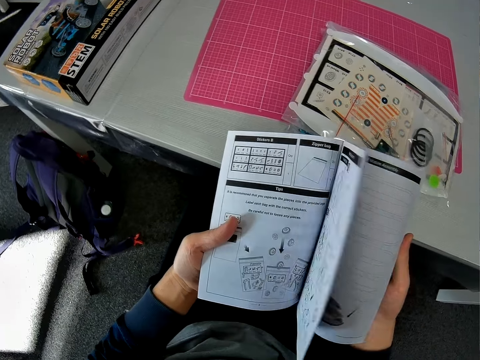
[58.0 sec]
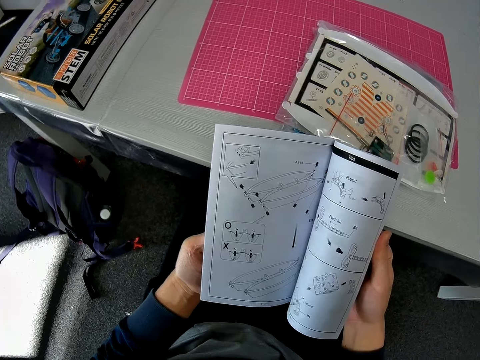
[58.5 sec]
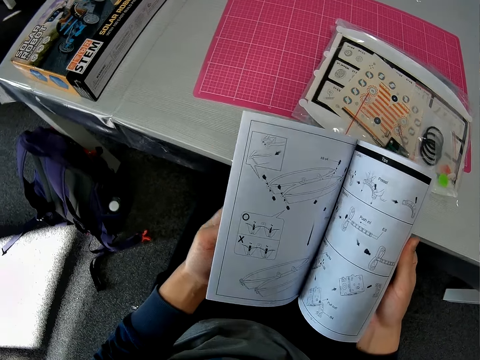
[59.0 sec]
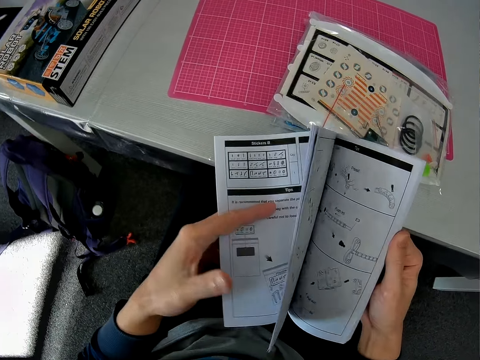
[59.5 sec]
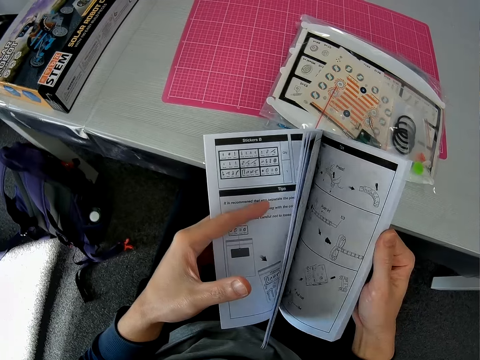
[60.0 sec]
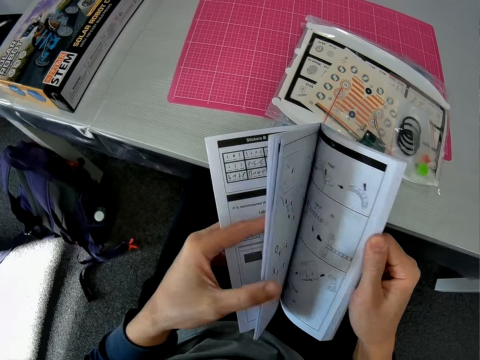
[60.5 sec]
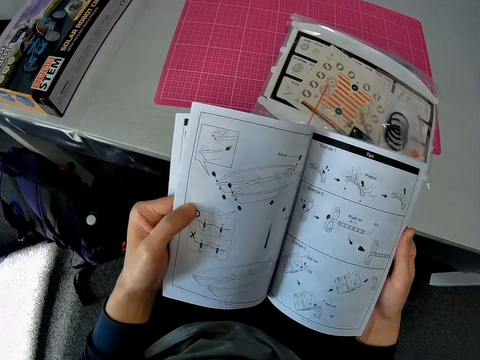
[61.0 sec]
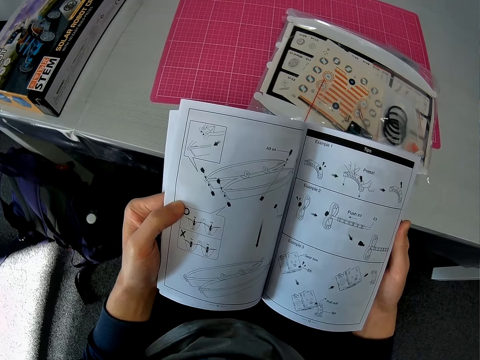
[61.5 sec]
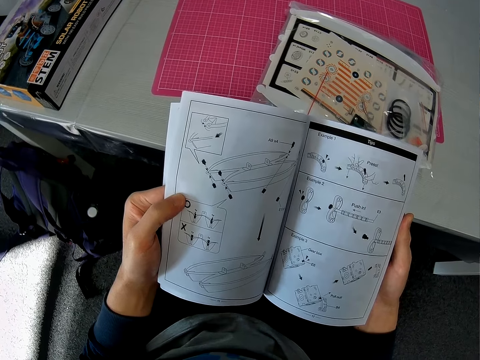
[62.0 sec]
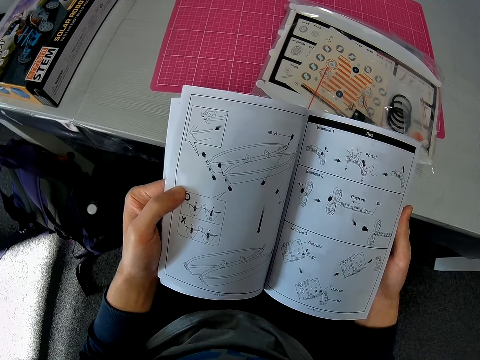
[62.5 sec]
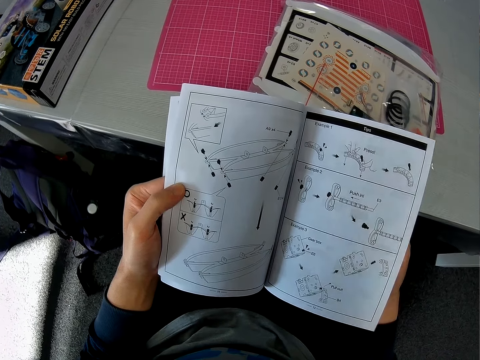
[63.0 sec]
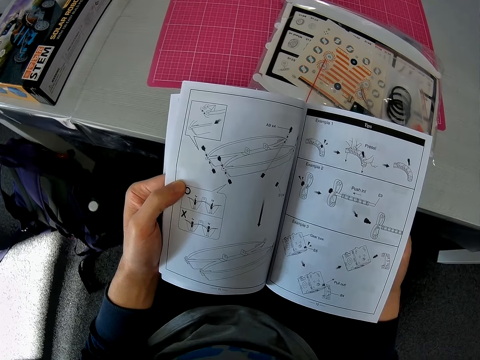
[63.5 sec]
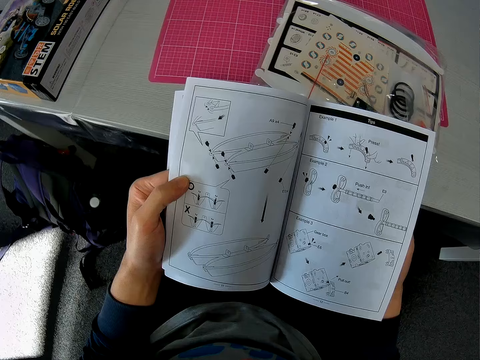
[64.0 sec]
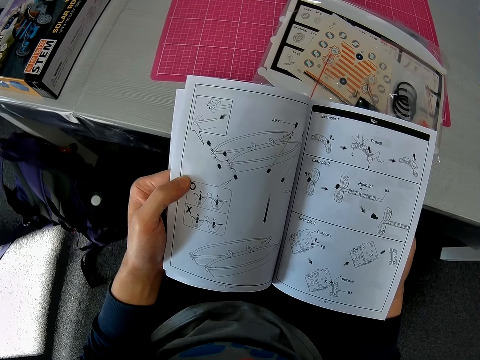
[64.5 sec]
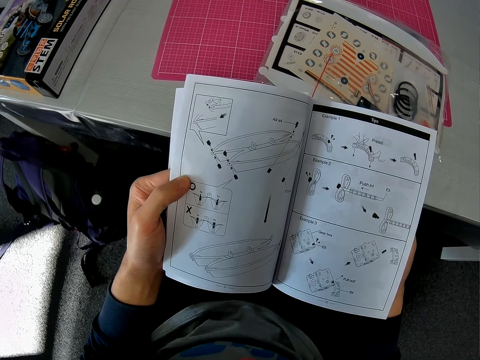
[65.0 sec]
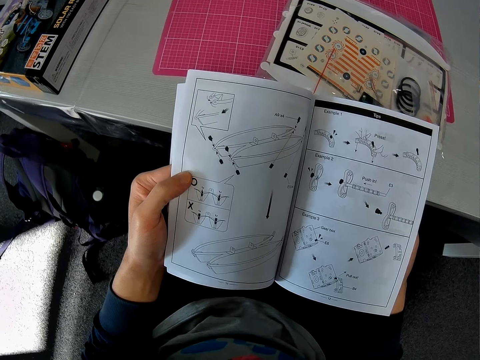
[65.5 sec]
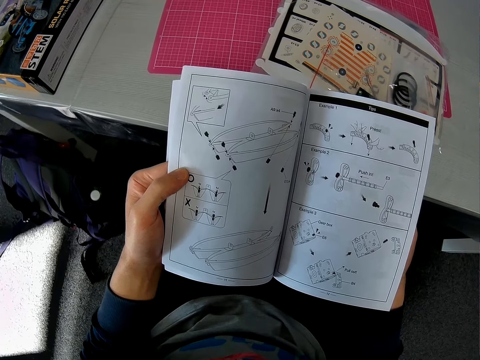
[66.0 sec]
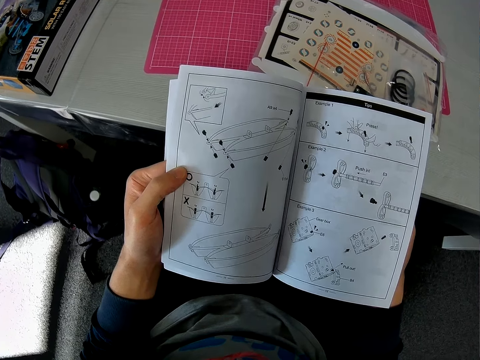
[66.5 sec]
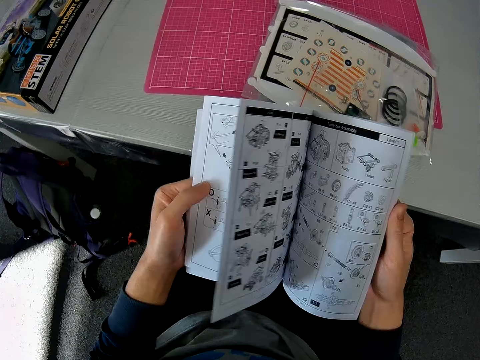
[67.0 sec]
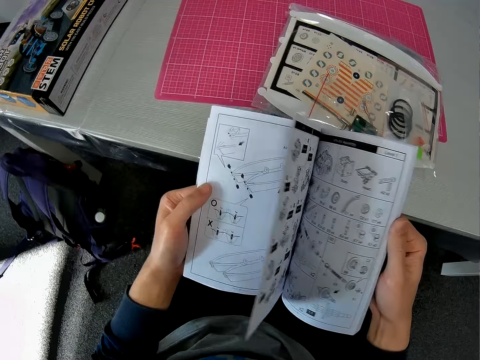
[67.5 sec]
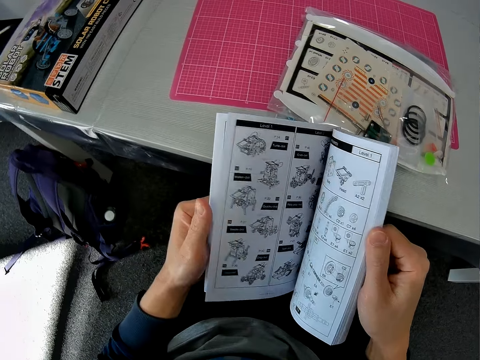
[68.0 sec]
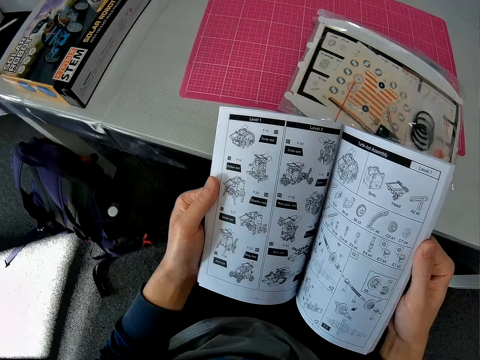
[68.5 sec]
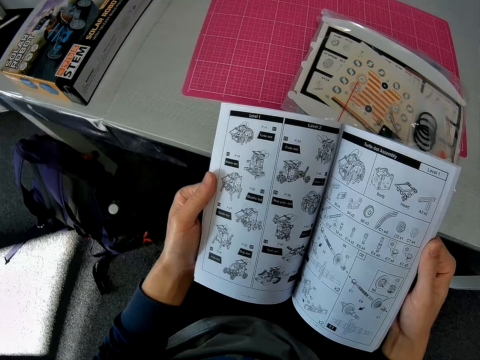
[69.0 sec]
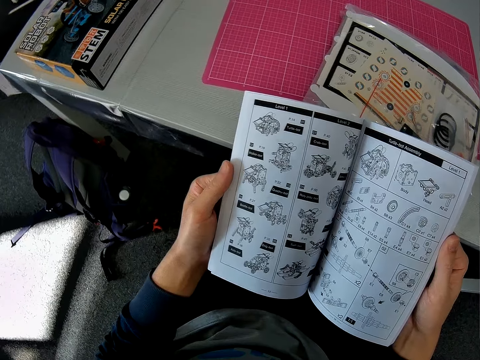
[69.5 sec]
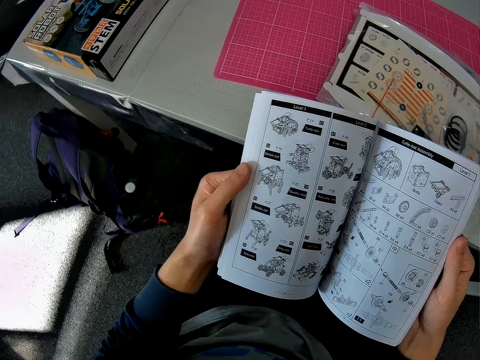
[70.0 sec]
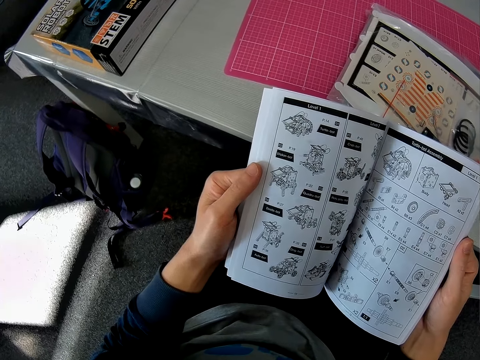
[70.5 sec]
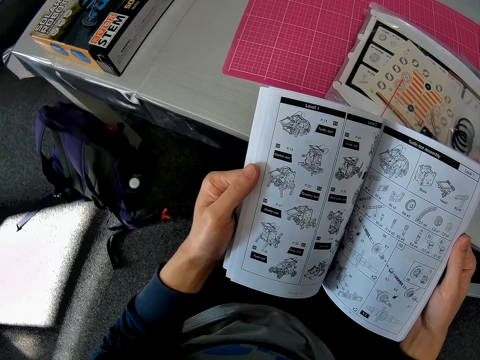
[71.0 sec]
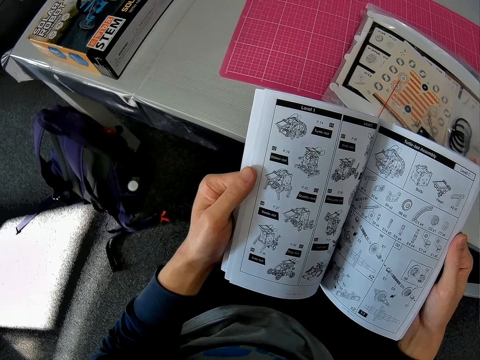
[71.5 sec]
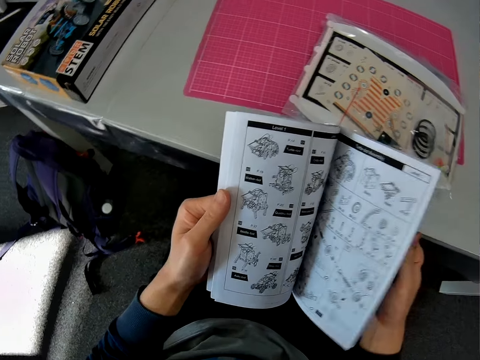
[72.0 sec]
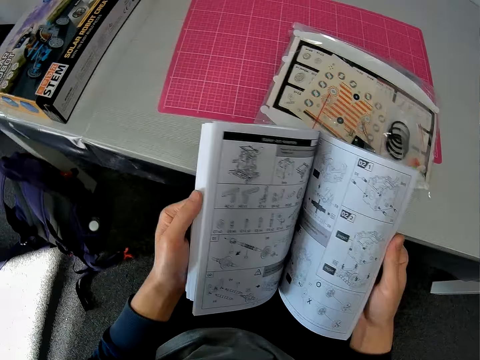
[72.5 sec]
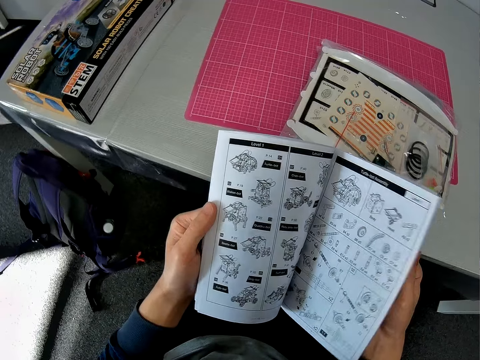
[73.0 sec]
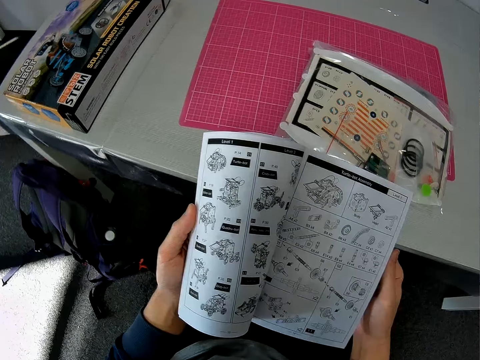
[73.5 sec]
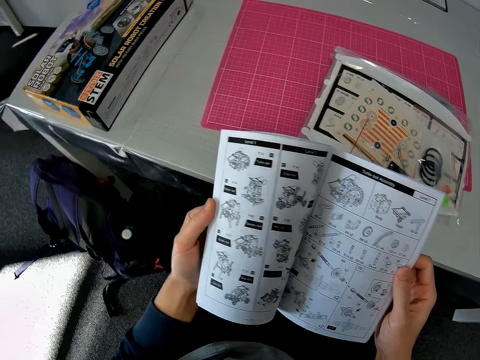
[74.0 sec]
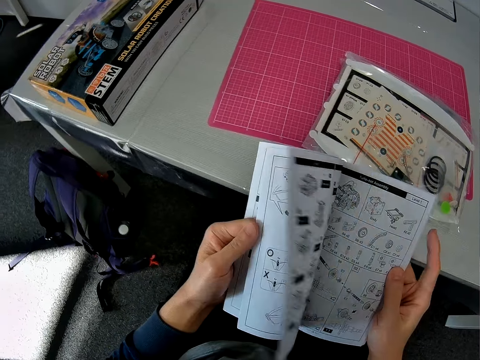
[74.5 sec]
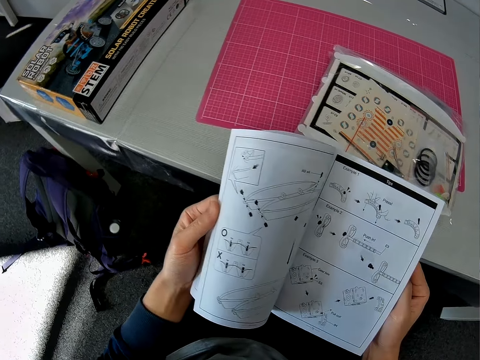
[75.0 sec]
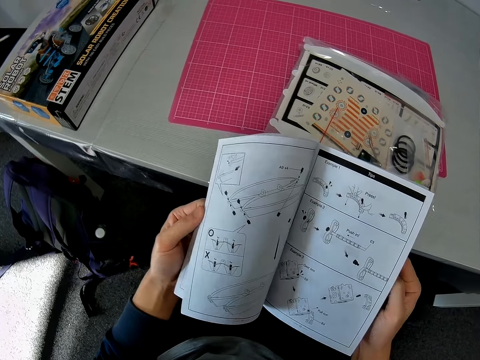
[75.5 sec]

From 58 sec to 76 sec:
The camera wearer reads the manual. They peruse the manual. They read the manual. They peruse the manual.

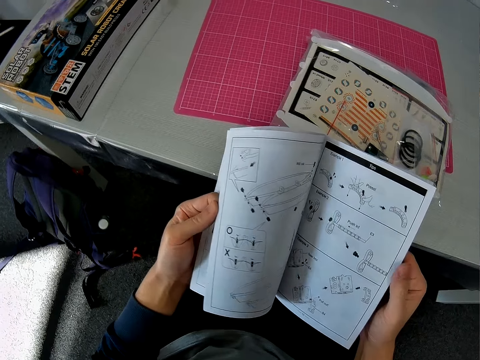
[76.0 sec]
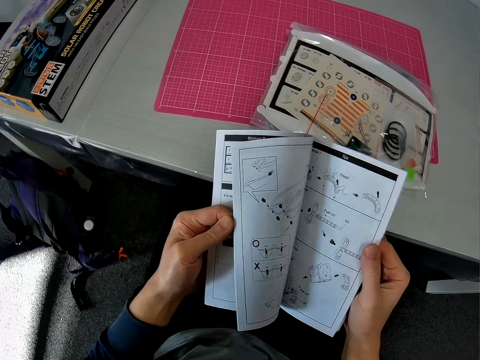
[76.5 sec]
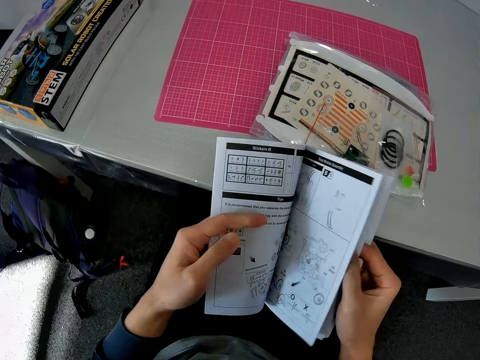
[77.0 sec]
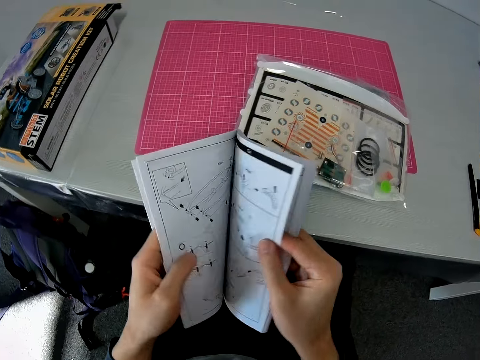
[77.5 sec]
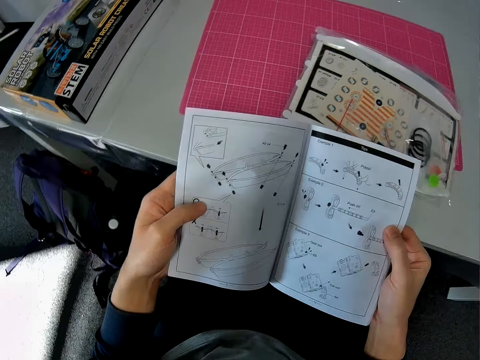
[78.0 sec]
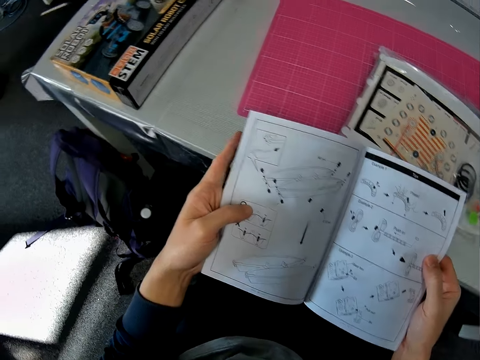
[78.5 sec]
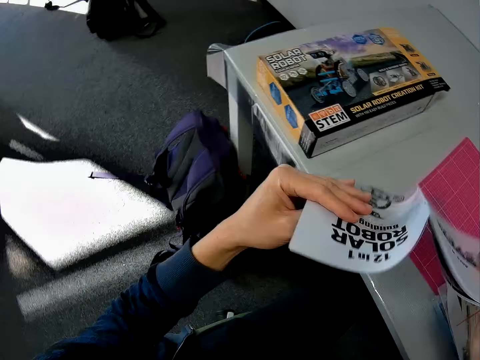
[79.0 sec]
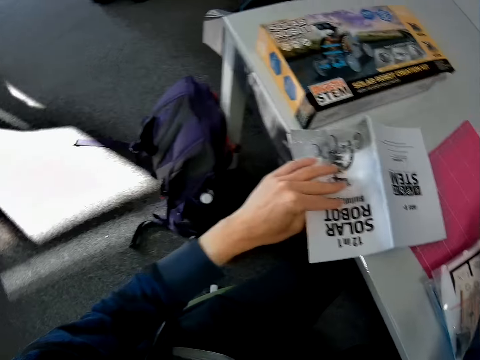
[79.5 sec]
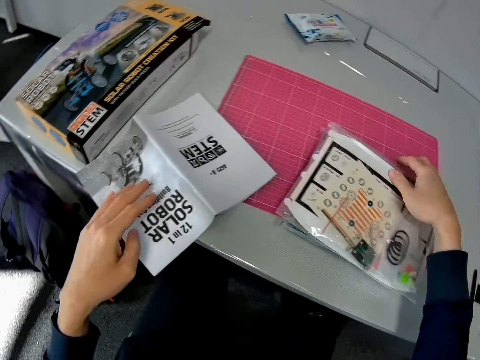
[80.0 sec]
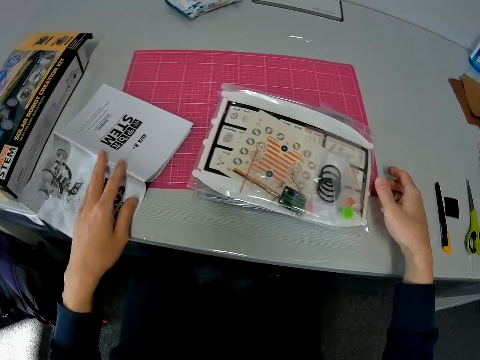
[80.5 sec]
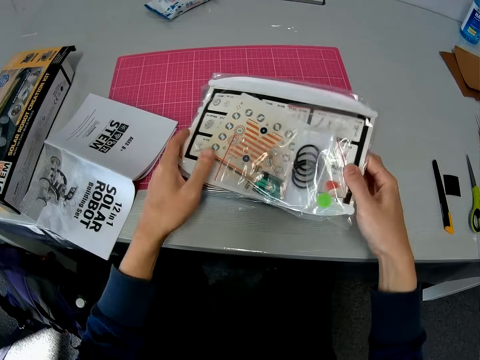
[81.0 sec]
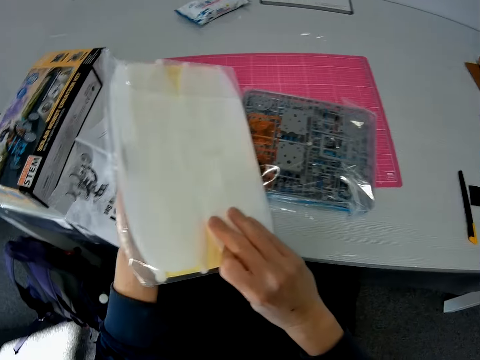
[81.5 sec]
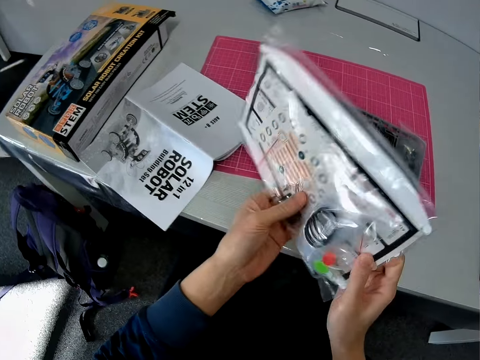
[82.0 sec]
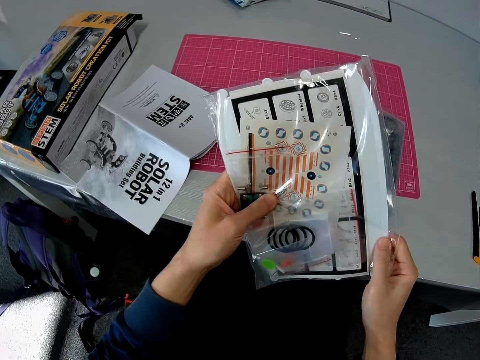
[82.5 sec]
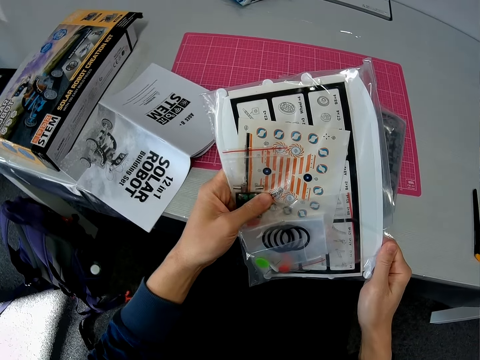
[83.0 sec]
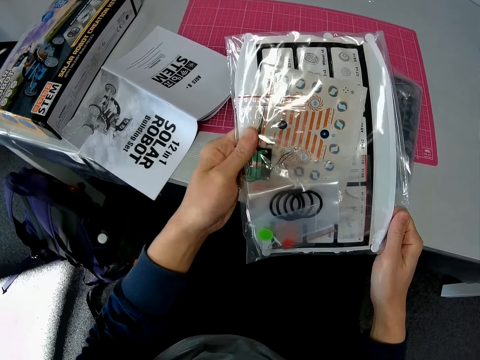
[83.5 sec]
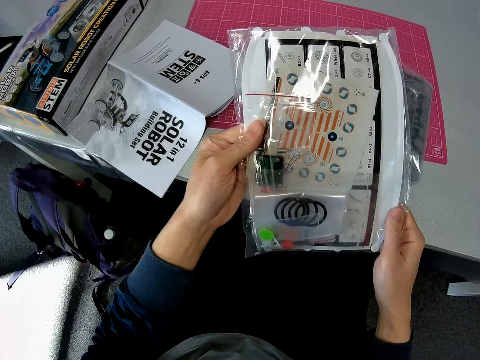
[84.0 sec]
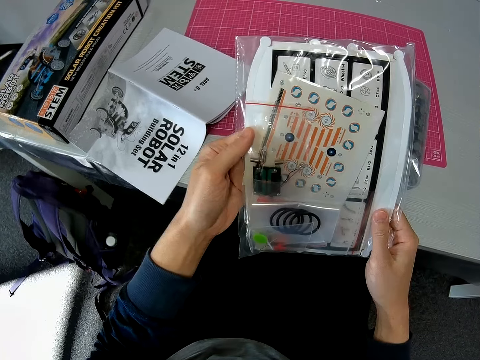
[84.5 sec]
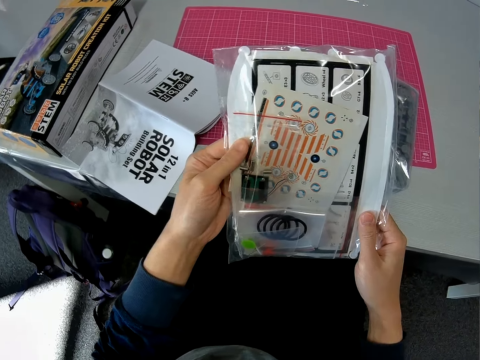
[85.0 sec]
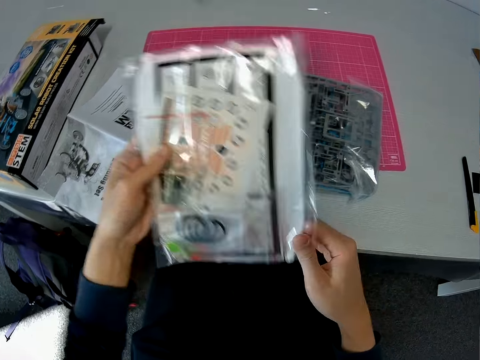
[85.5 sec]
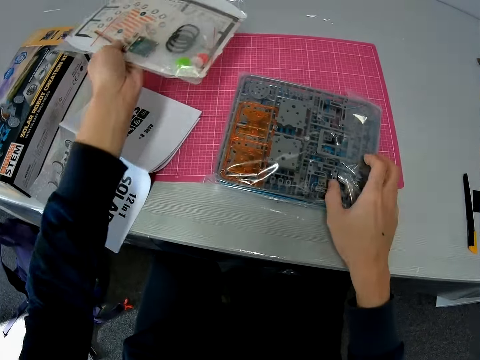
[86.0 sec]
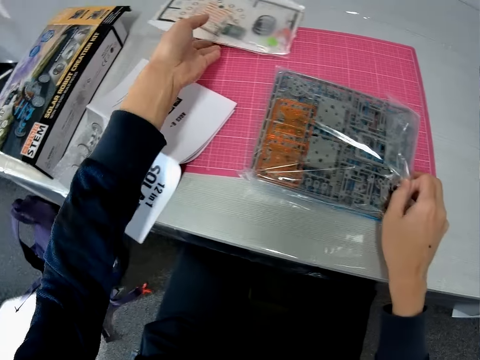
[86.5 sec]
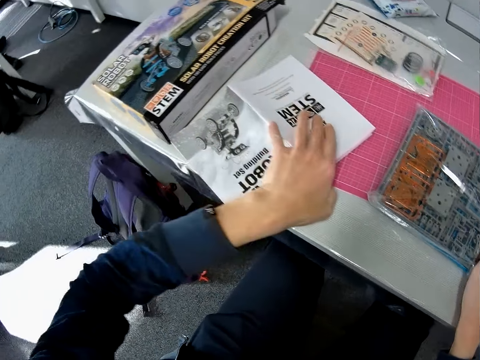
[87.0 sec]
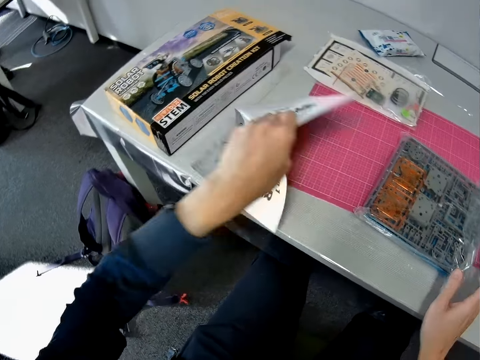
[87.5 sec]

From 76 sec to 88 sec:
The camera wearer places the instruction manual on the table. He turns the manual upside down. He picks up a polythene bag of robot model components or solar robot. He turns over the polythene bag in his hands. He stares at the solar robot and places the solar robot on the table. He places his right hand on another polythene bag of robot model components sheets on the cutting sheet. He places the polythene bag on the table. He picks up the instruction manual from the table.
